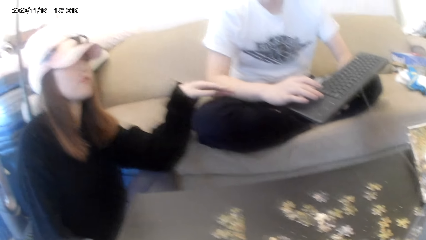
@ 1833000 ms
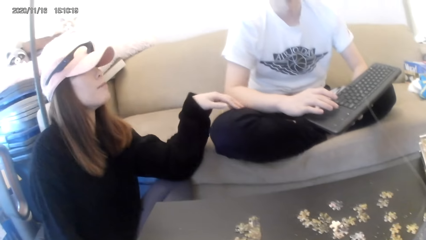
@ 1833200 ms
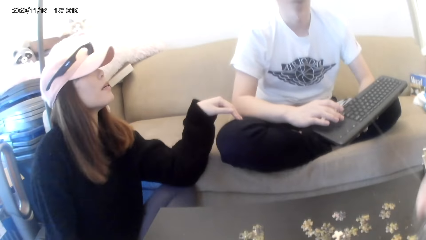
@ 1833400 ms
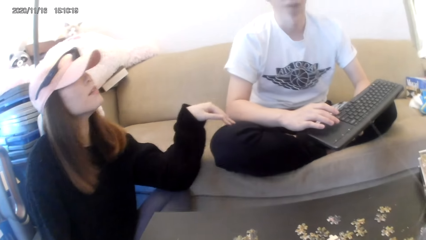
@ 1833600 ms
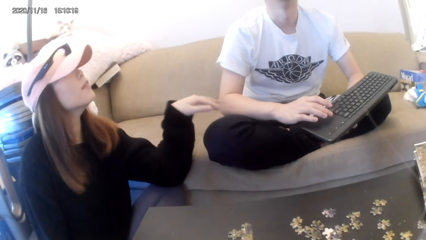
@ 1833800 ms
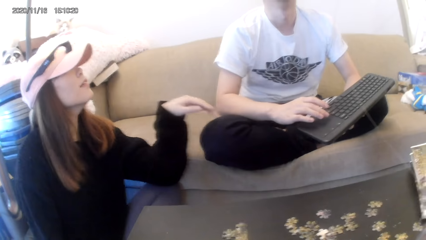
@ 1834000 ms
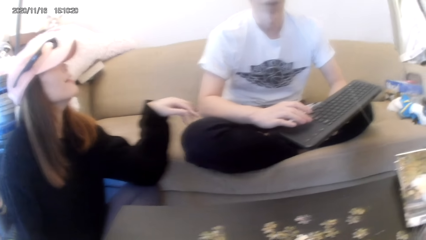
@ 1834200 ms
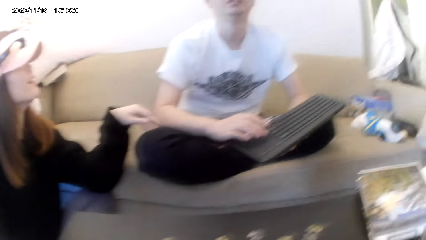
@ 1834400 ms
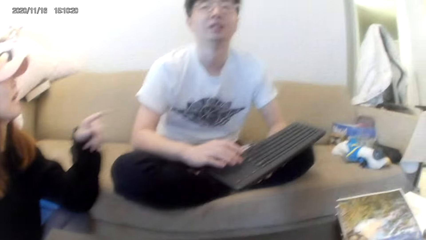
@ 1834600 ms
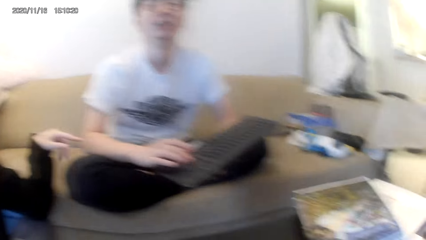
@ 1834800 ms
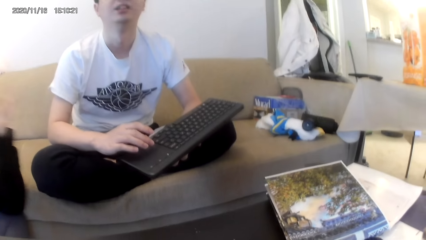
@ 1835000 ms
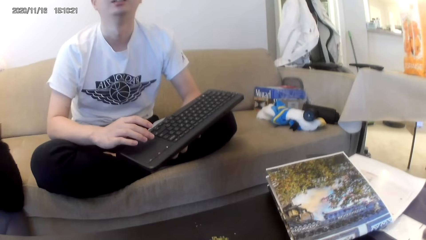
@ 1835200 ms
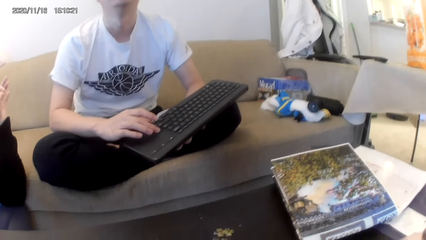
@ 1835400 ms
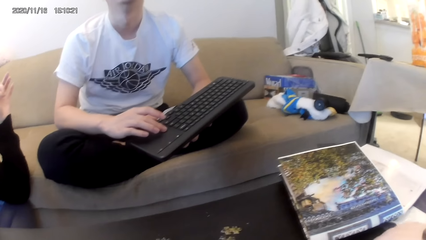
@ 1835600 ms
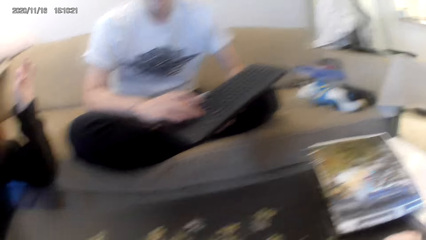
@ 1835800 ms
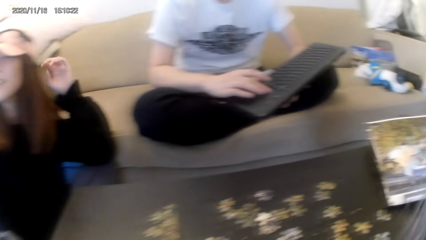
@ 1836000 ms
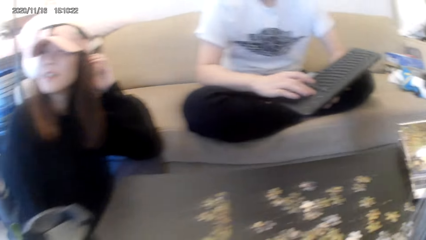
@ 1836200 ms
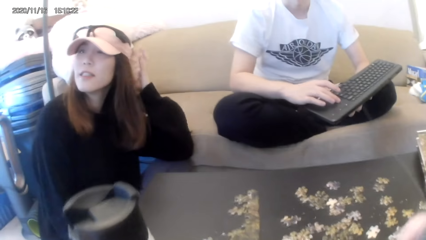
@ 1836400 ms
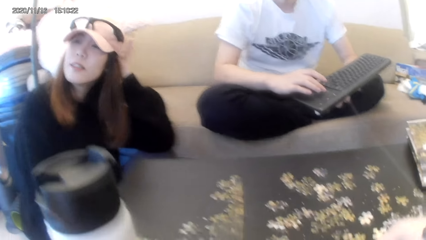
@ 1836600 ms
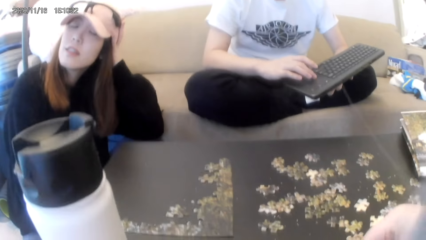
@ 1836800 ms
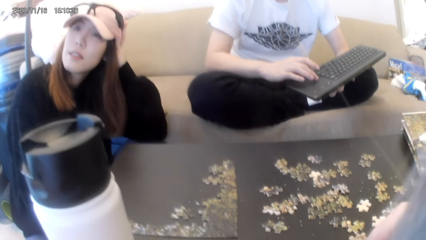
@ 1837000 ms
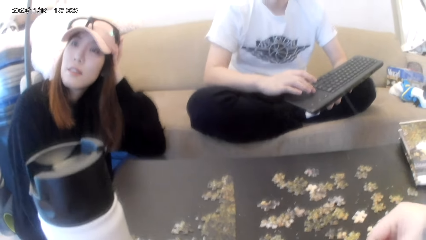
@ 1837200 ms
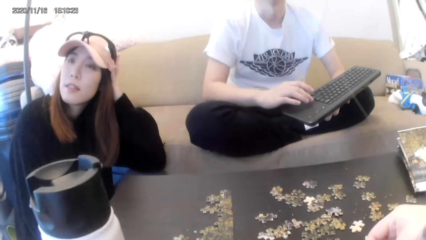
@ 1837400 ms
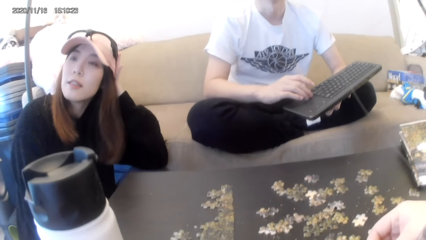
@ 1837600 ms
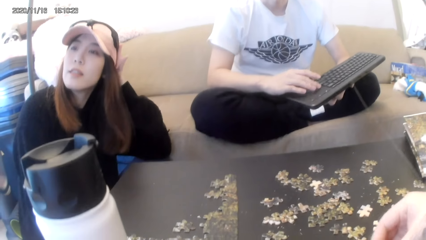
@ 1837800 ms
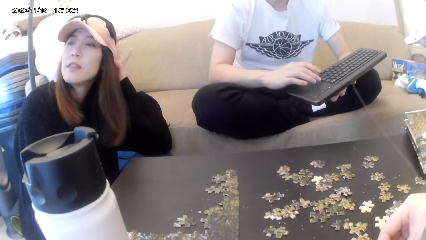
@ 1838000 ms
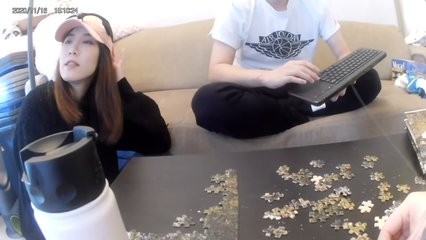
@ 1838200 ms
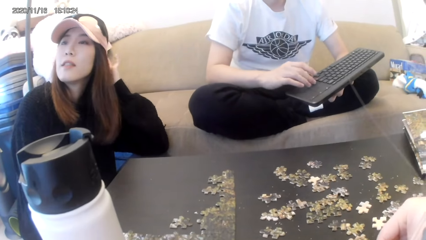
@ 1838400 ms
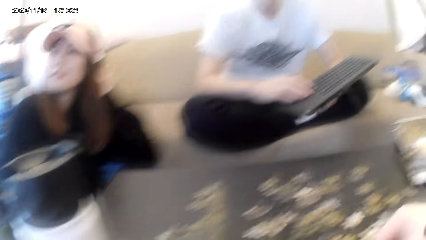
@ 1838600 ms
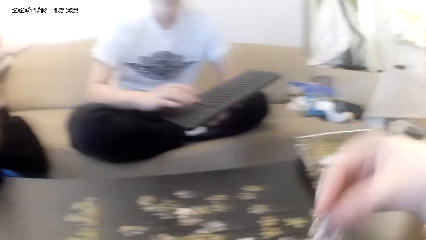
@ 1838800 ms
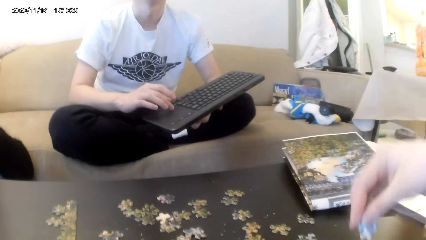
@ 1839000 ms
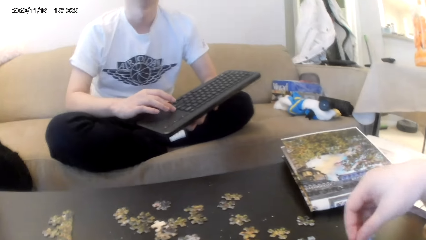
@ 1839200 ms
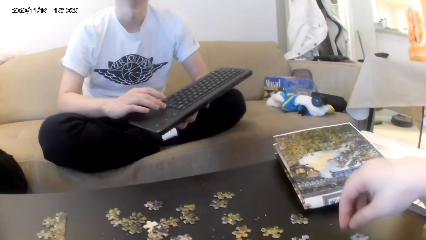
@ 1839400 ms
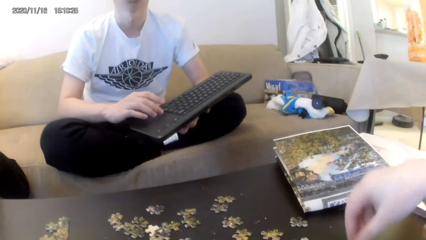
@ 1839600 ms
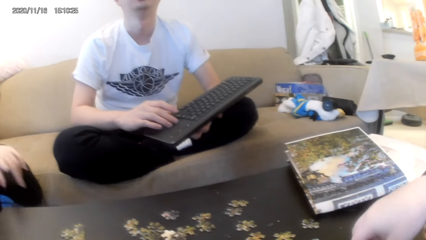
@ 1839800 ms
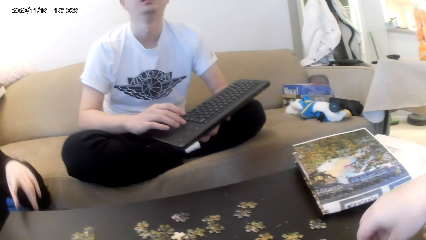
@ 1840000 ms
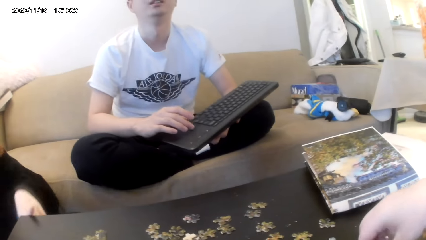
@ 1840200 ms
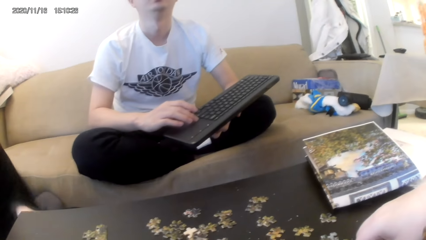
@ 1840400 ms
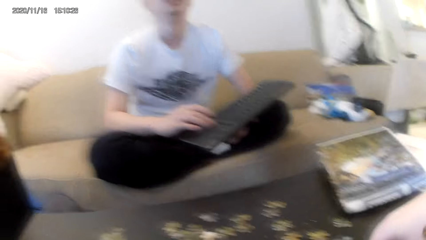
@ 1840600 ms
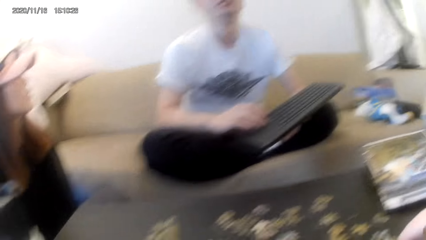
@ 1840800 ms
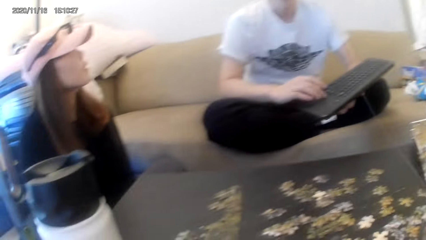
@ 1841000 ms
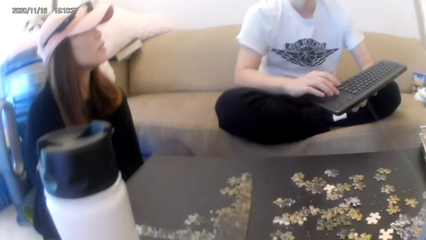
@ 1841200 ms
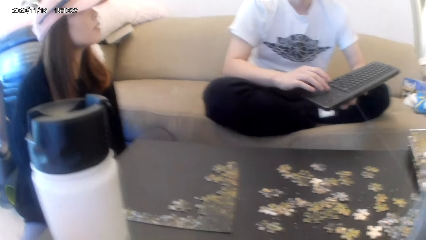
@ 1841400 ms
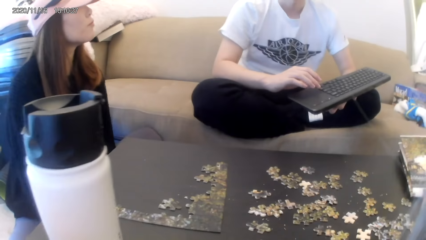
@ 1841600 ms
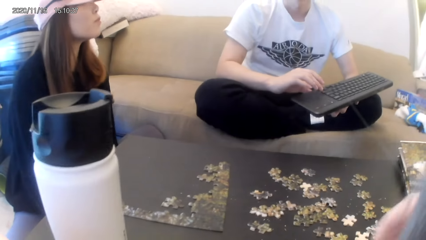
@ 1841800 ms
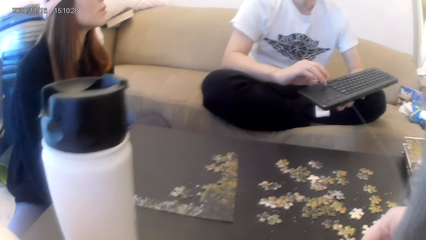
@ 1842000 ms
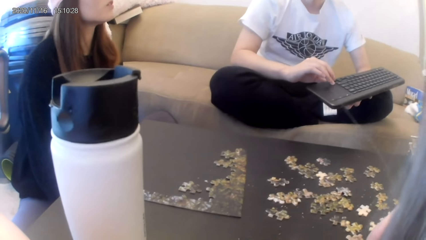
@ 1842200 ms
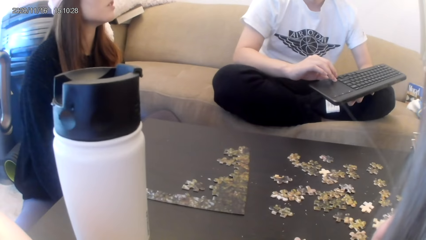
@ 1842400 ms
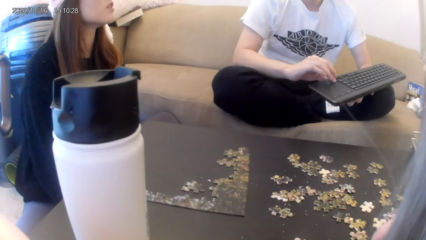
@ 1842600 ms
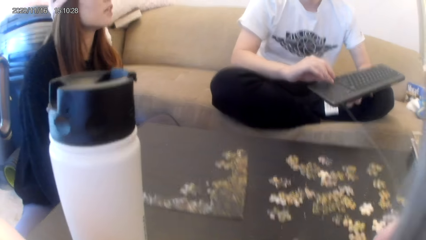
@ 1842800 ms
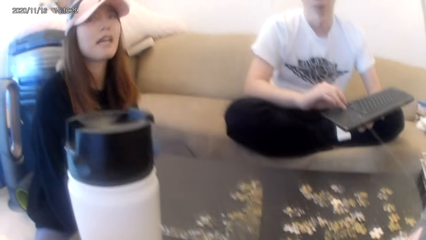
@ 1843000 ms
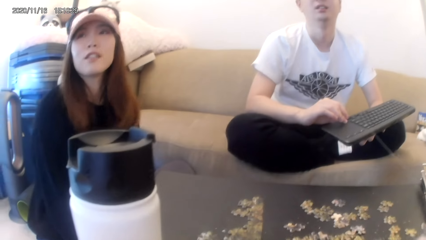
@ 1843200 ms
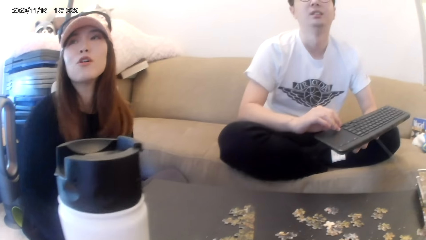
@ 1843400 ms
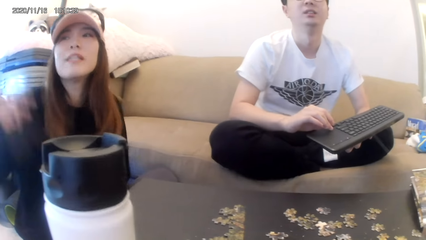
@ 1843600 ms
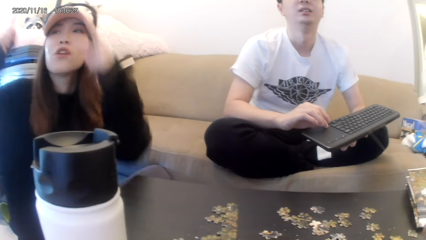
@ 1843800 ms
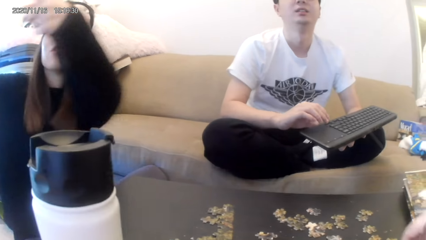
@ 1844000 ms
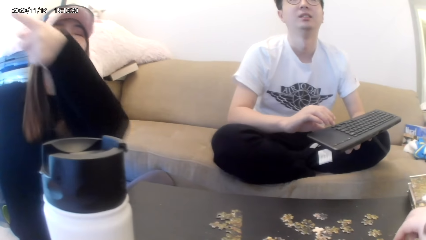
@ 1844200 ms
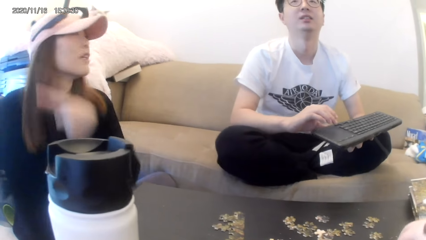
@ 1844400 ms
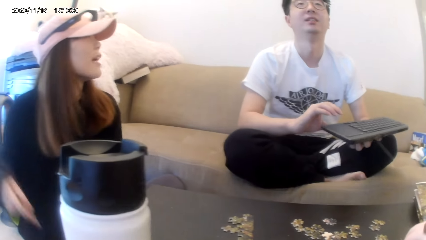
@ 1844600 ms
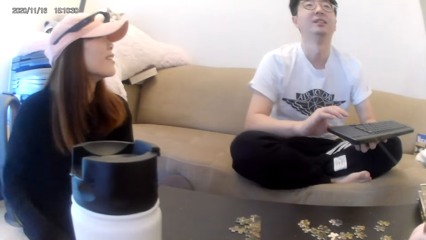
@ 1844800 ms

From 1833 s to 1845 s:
A woman touches a man. The man scrolls the keyboard.

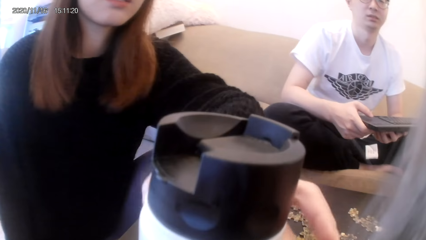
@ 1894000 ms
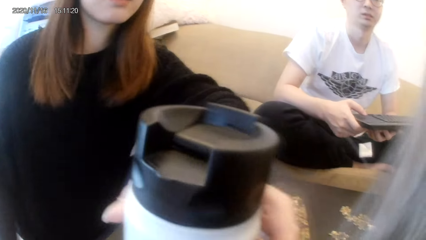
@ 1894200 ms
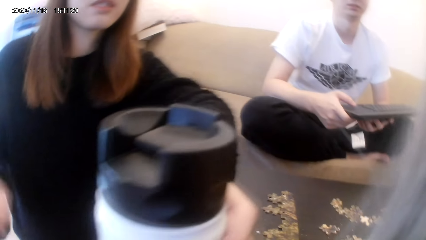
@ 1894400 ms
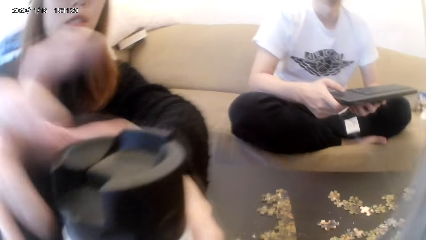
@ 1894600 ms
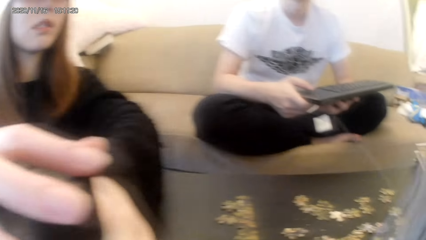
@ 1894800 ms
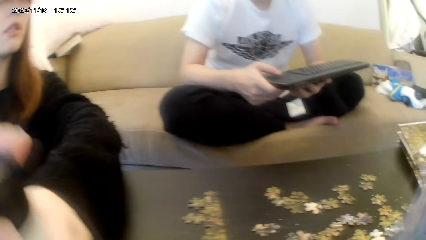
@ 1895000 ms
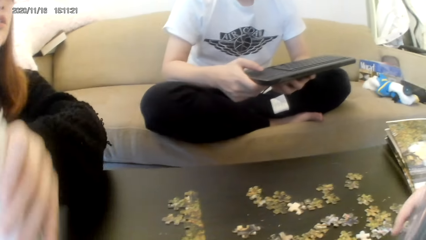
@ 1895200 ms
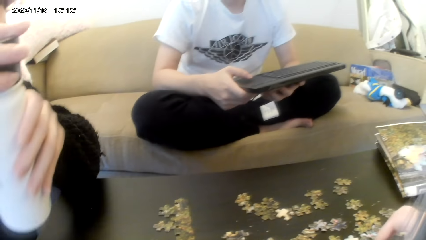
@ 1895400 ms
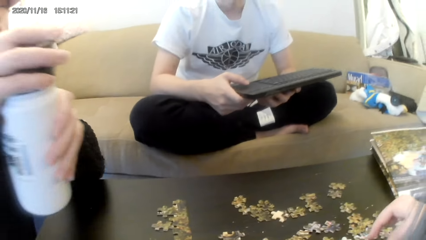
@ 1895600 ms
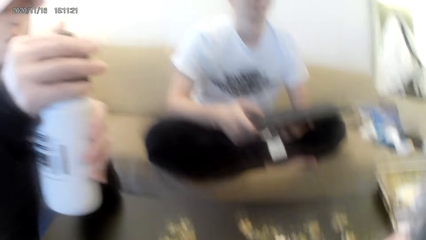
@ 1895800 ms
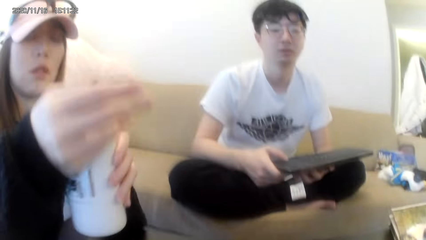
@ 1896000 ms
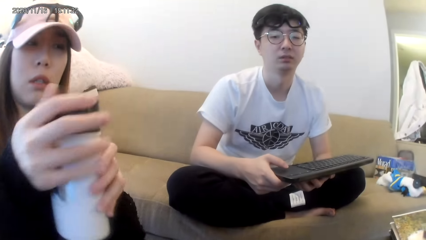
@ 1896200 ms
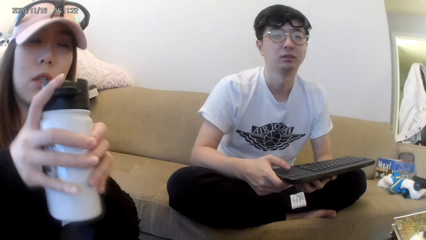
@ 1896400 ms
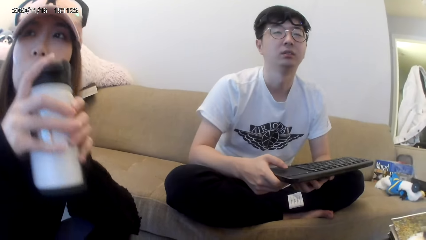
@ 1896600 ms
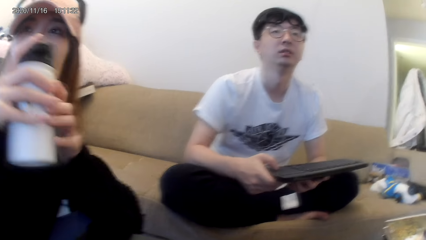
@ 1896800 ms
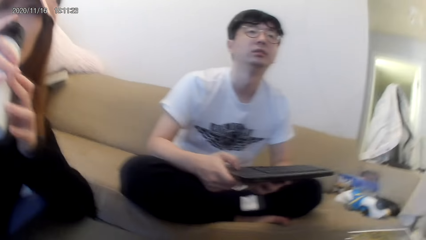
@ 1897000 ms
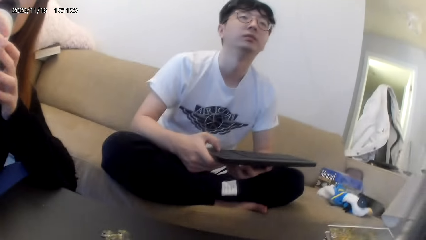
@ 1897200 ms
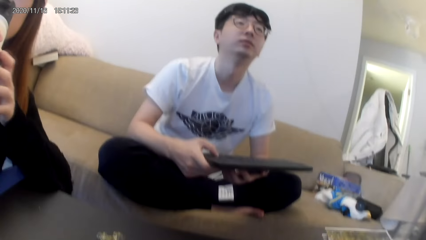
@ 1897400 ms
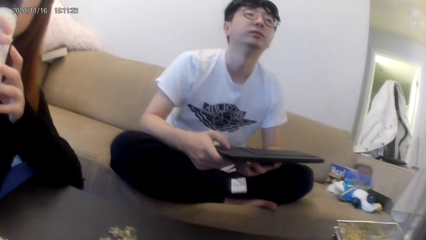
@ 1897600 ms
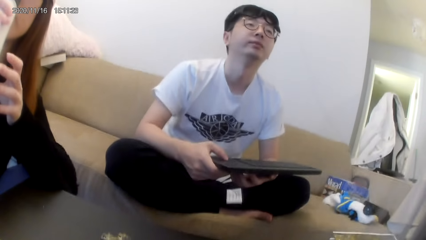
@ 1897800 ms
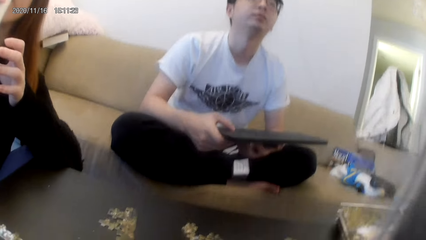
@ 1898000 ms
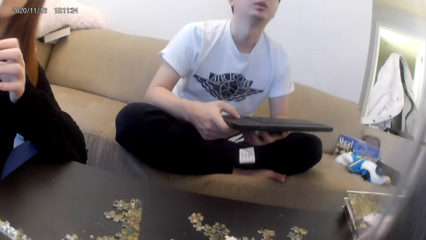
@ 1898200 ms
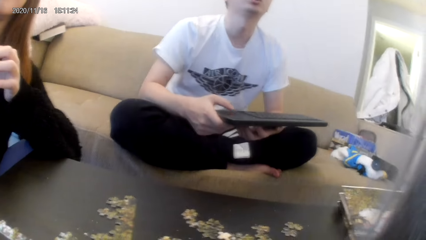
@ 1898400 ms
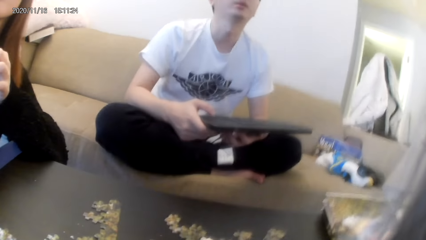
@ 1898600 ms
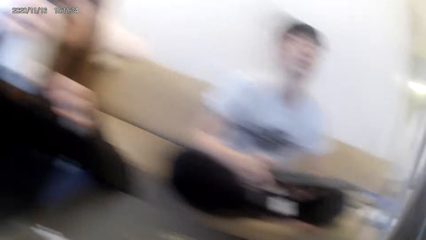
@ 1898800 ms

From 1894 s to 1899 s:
A woman picks up the bottle. She drinks something.
